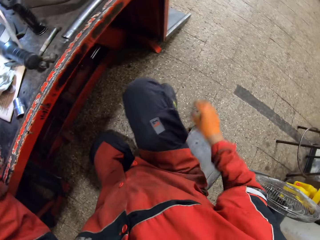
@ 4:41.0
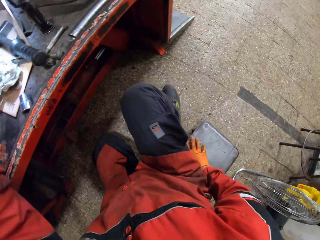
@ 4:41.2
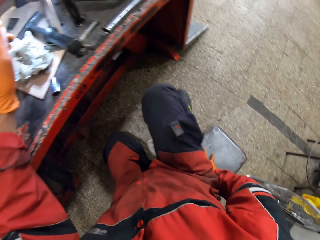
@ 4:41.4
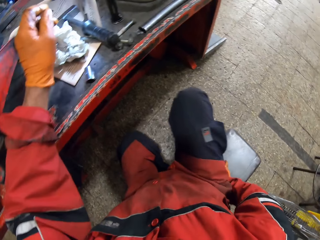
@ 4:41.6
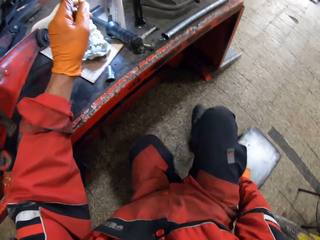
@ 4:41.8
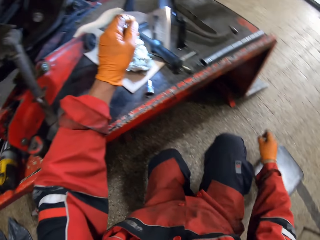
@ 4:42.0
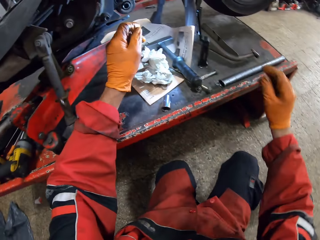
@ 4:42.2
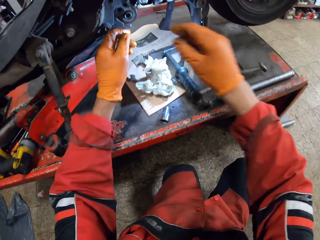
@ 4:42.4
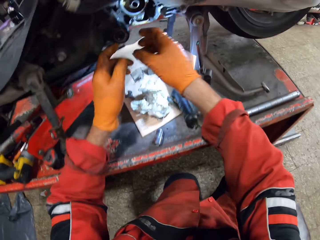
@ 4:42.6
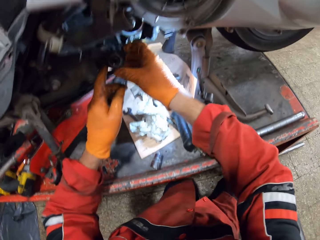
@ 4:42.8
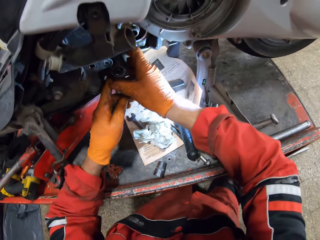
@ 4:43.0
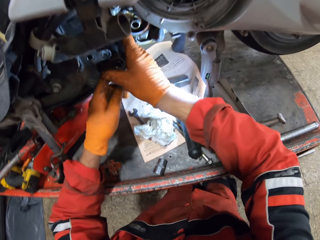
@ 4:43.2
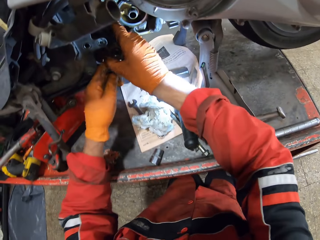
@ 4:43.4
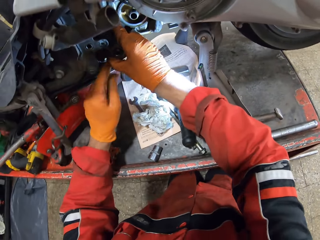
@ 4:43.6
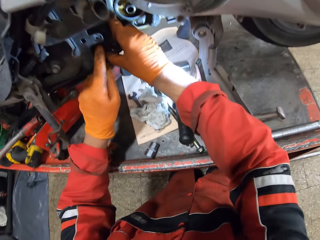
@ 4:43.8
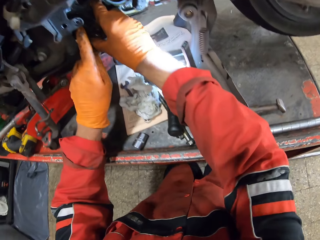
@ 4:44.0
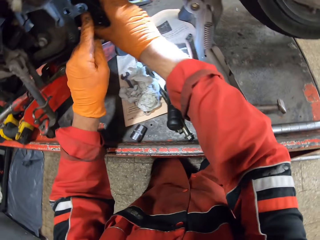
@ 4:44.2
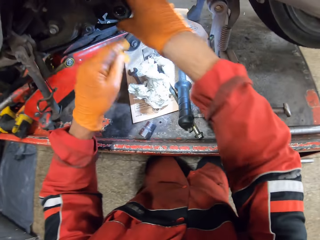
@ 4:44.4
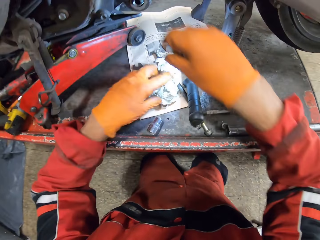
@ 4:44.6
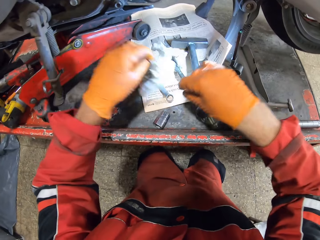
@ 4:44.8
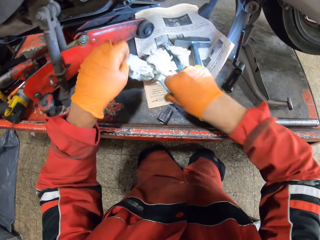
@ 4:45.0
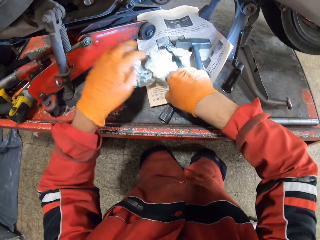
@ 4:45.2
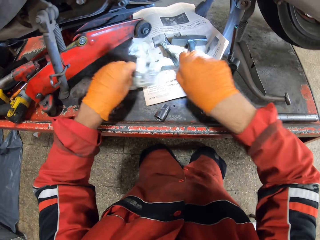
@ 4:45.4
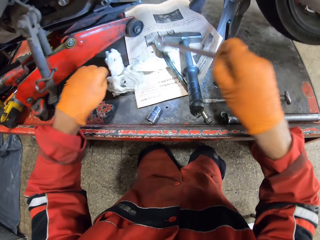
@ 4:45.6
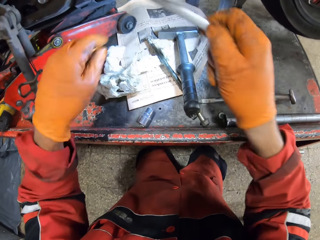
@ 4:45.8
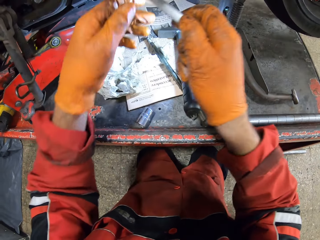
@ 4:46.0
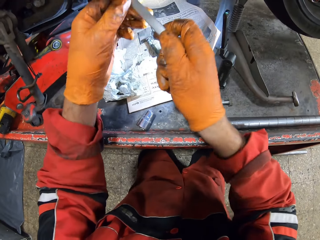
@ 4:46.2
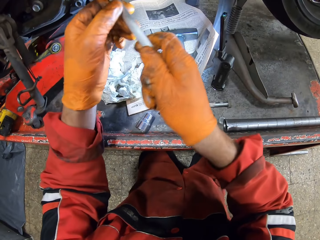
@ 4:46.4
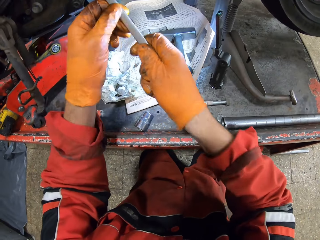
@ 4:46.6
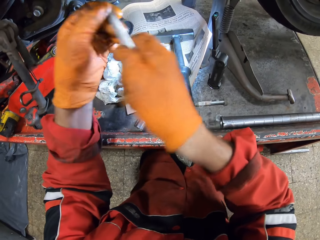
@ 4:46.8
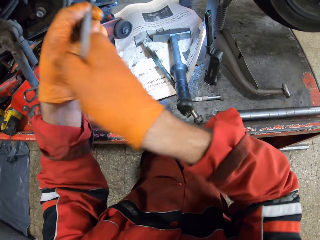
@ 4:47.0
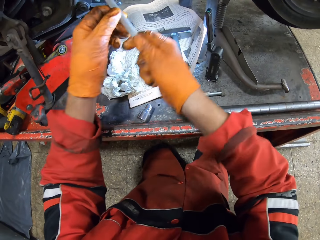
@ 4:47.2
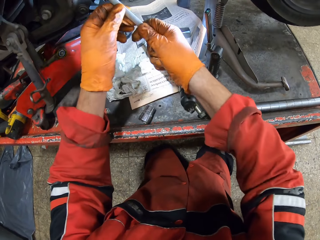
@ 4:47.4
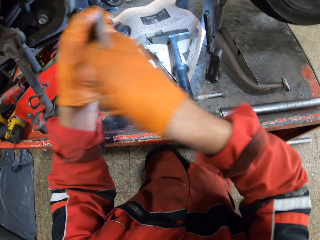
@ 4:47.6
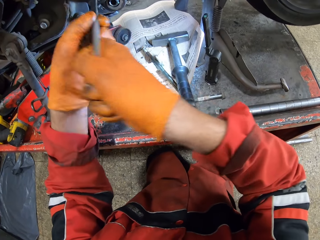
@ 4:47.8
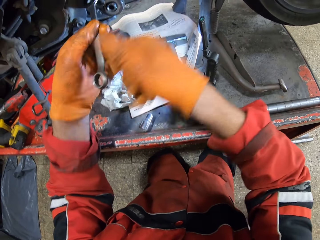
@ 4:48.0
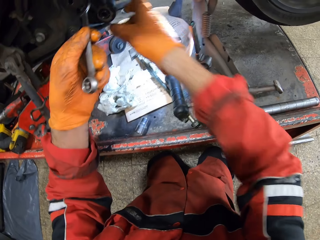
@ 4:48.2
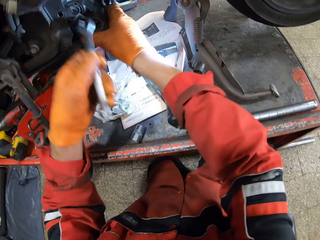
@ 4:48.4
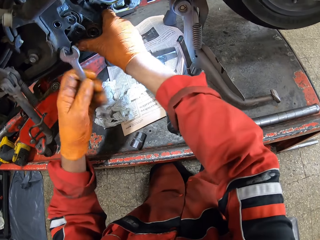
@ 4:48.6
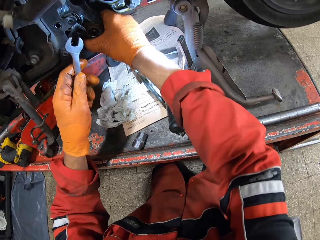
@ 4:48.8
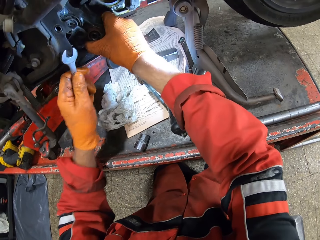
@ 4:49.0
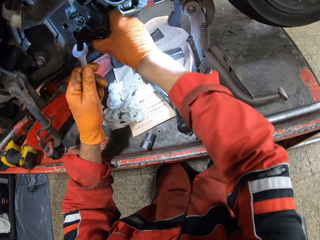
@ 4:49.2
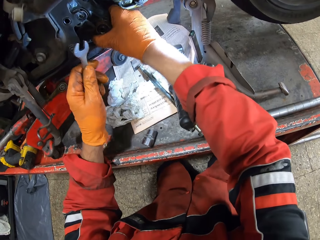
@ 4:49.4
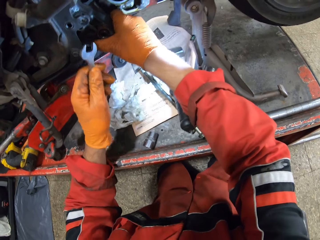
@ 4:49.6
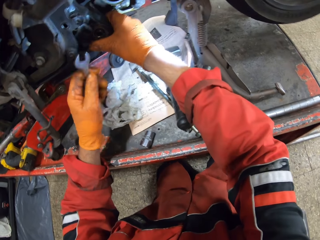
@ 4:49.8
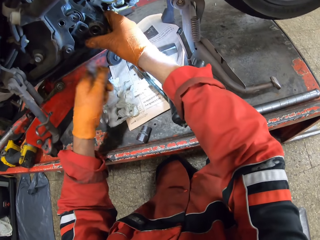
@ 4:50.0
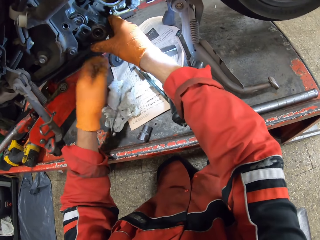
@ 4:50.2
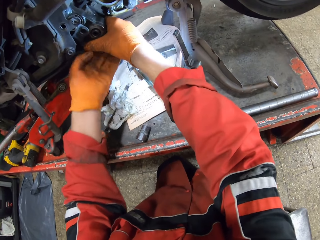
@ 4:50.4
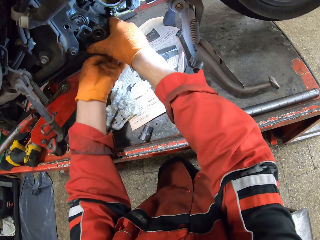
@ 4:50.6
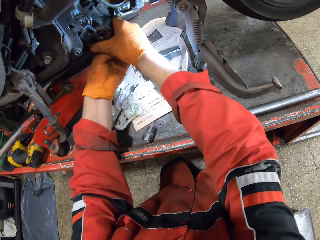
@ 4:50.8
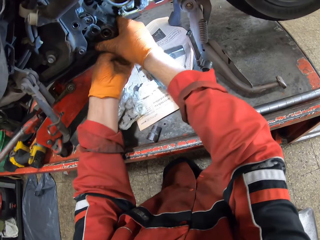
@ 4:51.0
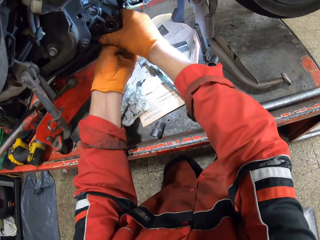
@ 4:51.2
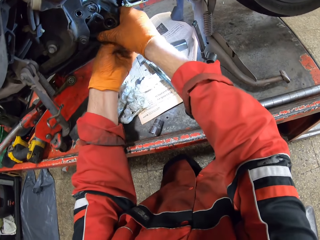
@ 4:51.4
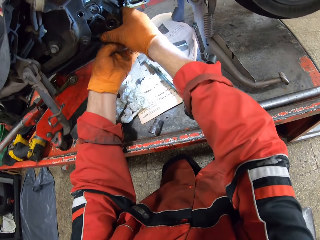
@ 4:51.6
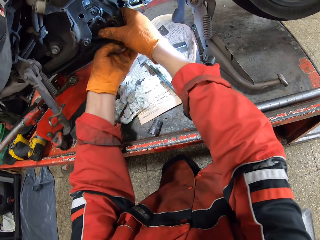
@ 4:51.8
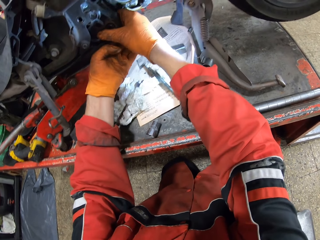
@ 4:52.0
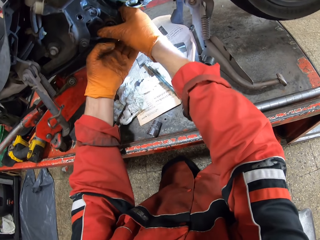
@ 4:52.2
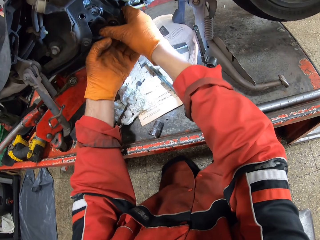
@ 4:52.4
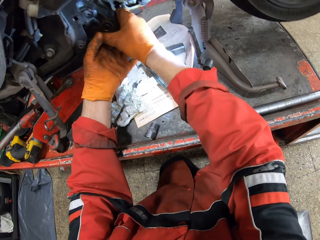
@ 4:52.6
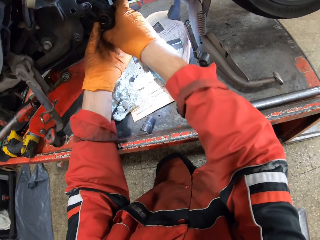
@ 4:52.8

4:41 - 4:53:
The camera wearer moves the metal stool with his right hand. He holds the motorcycle part in the motorcycle with both hands. He adjusts the engine part. He moves the tissue paper on the car lift with his left hand. He picks up a wrench from the car lift with his right hand. He holds the wrench with both hands. He tightens the bolt. He loosens the bolt in the motorcycle engine part with the wrench. He holds the motorcycle engine part with his right hand and the wrench in his left hand. He adjusts something. He drops the wrench onto the car lift with his left hand. He holds the motorcycle engine part with both hands. He pulls something.

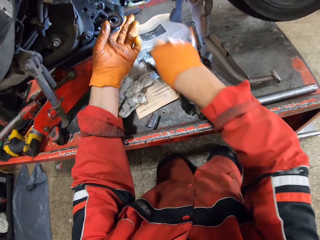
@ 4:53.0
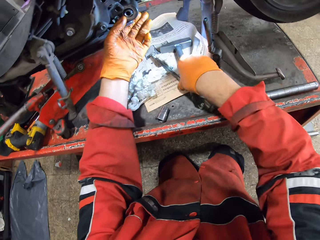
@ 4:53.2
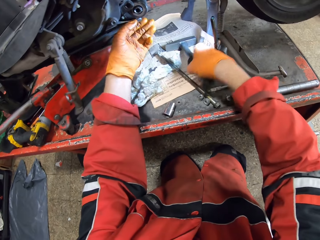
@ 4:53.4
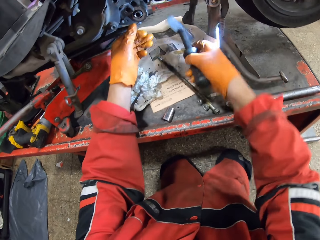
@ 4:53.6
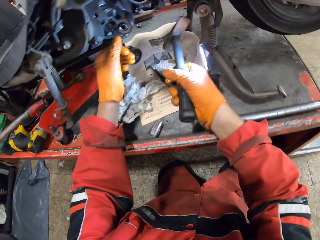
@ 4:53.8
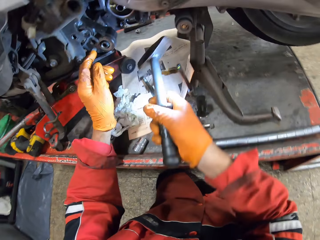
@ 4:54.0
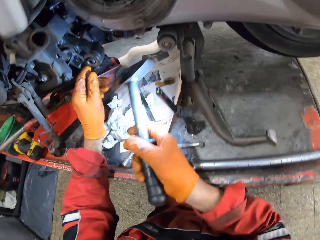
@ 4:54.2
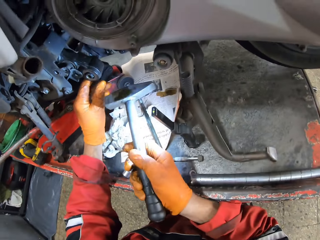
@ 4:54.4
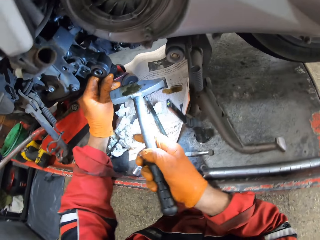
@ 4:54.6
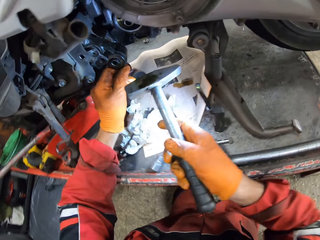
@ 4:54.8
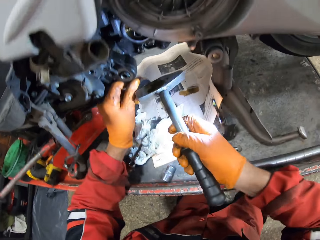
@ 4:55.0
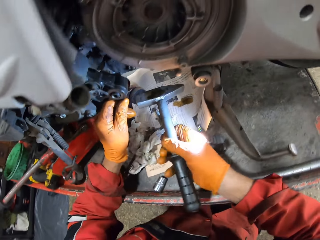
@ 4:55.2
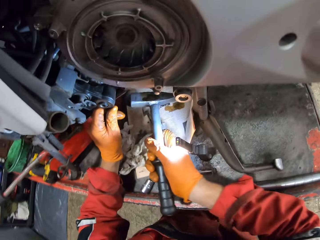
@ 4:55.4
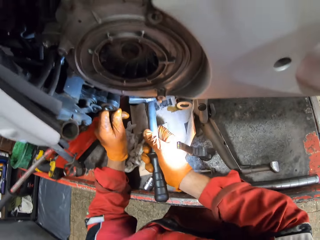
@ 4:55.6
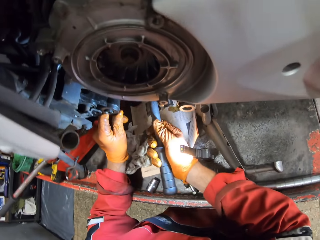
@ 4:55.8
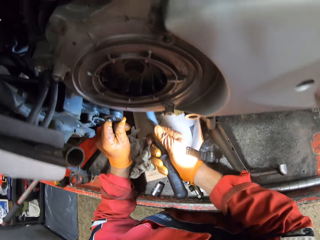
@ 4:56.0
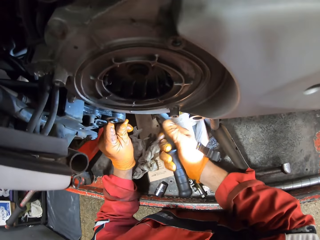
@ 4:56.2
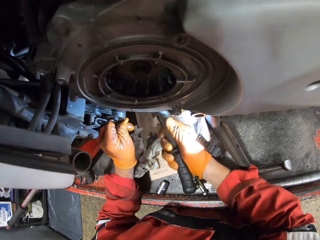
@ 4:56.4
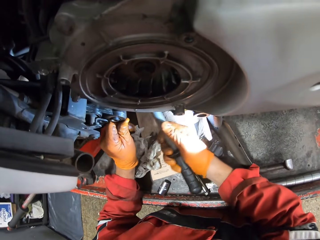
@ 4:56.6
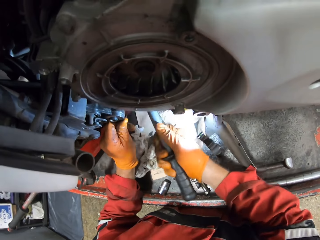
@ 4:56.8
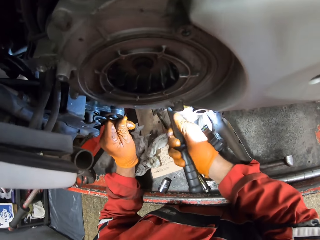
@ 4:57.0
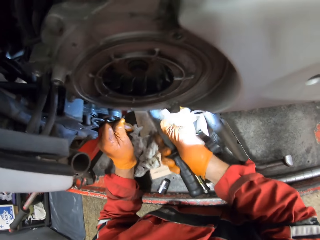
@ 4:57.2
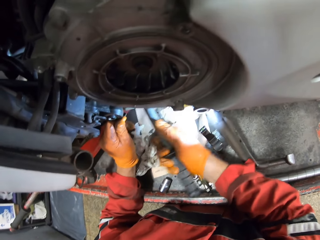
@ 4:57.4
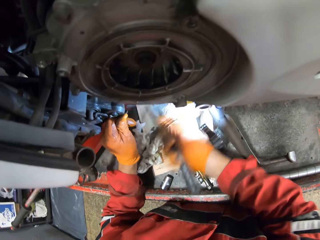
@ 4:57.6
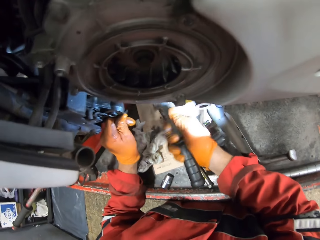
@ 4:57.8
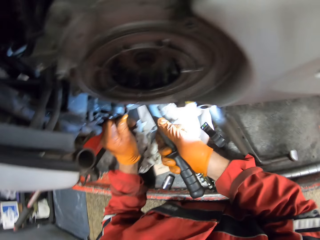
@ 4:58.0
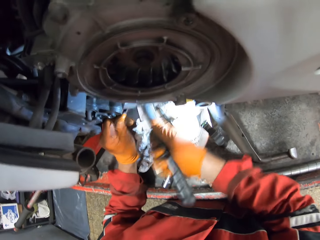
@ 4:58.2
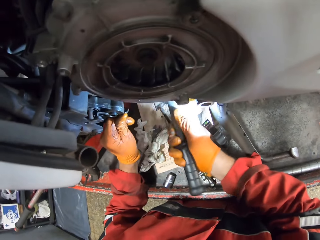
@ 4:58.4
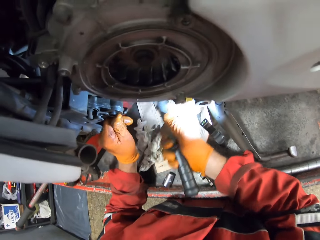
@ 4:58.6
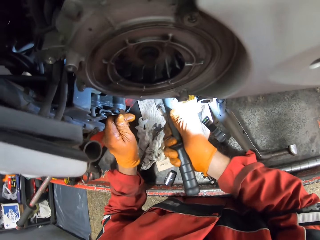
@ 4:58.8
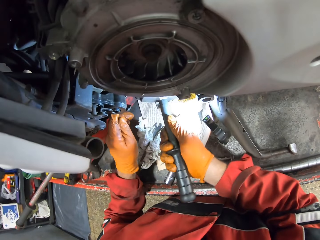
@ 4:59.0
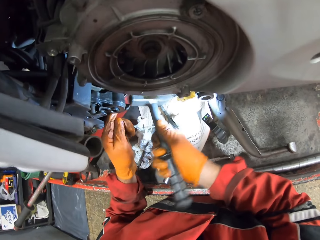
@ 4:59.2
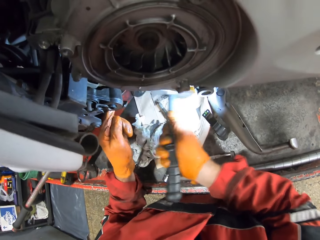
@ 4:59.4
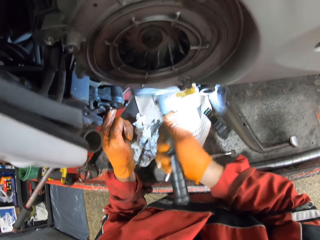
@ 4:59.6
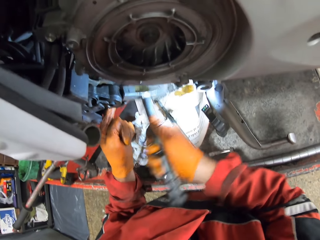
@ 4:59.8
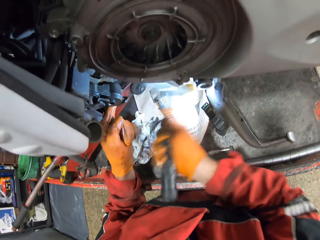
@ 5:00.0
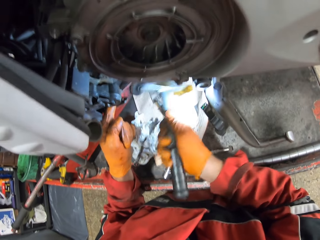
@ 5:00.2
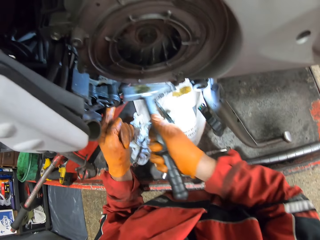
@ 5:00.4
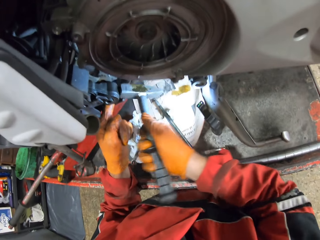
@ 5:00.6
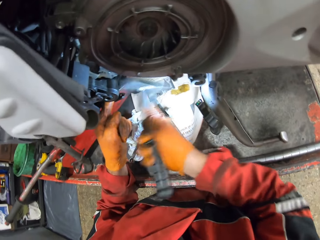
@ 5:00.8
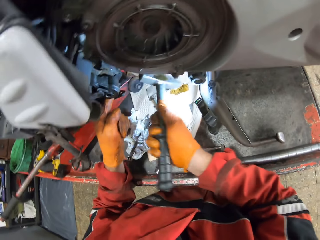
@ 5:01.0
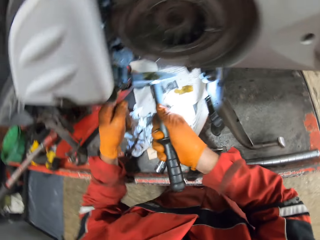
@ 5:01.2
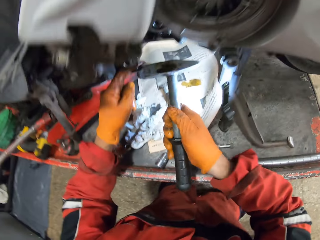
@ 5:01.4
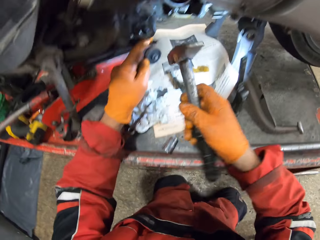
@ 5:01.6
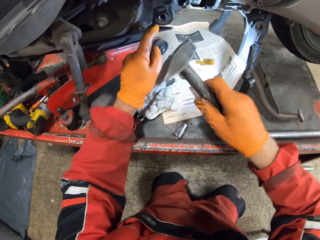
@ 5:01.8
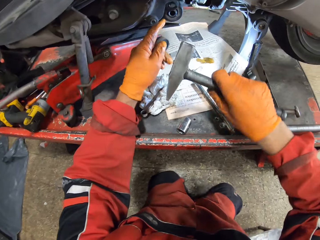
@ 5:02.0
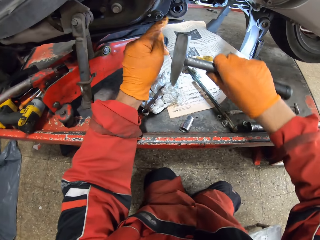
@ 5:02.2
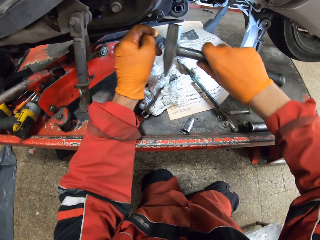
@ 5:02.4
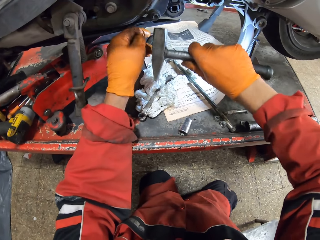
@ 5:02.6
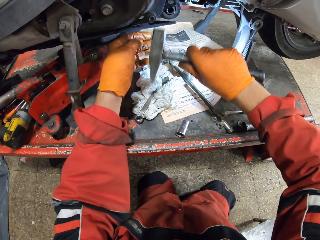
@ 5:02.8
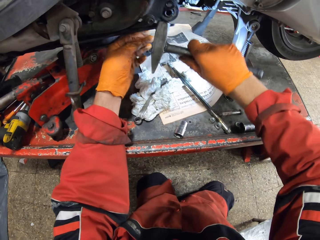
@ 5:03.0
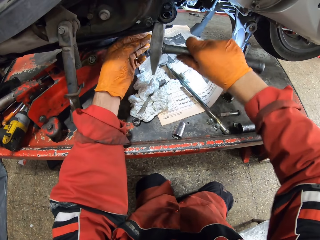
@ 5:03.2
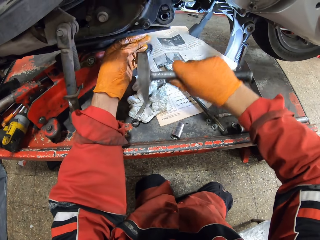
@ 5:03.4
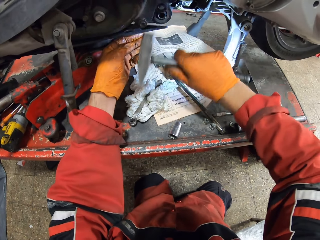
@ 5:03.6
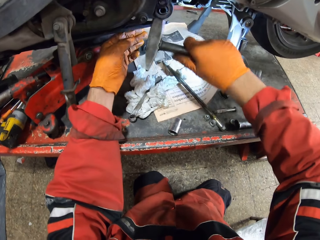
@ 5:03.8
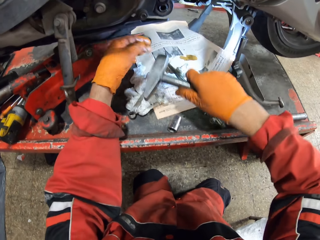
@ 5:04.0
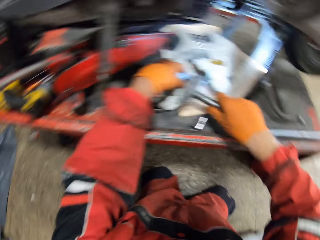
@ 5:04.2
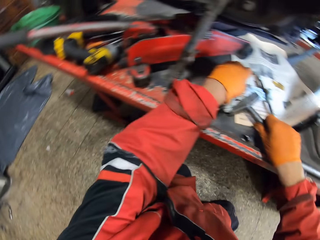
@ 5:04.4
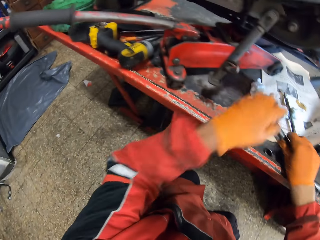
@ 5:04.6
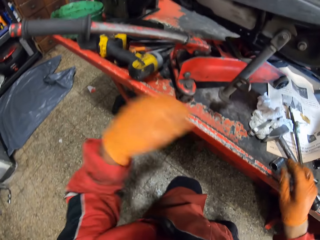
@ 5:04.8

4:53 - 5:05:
The camera wearer picks up the hammer from the car lift with his right hand. He holds the motorcycle engine part with his left hand. He hammers the motorcycle engine part with the hammer in his right hand. He drops the hammer onto the car lift.
